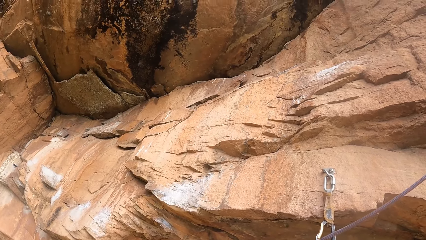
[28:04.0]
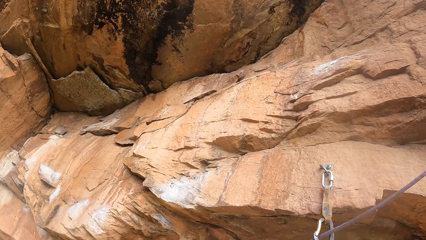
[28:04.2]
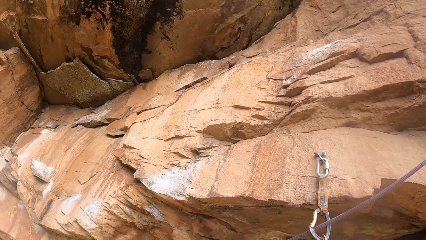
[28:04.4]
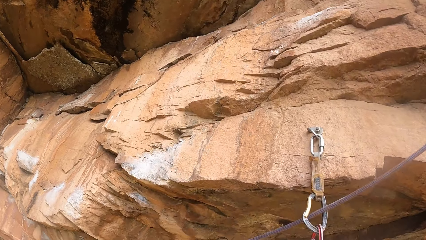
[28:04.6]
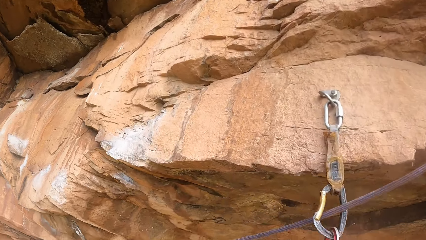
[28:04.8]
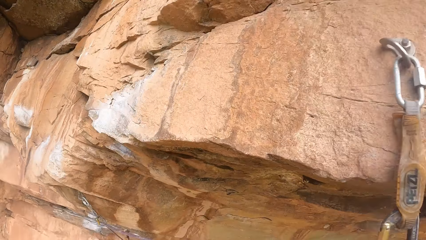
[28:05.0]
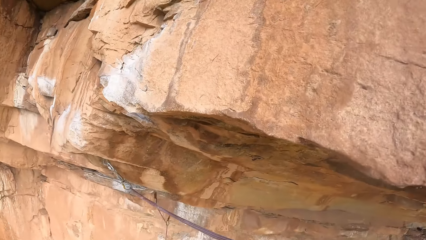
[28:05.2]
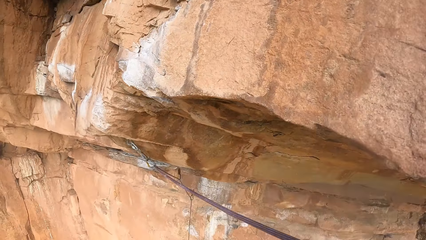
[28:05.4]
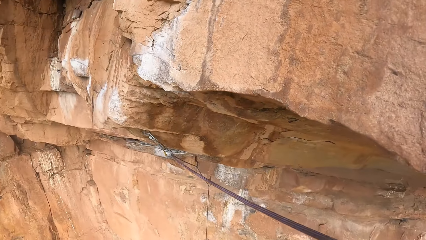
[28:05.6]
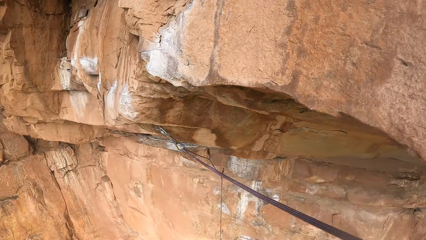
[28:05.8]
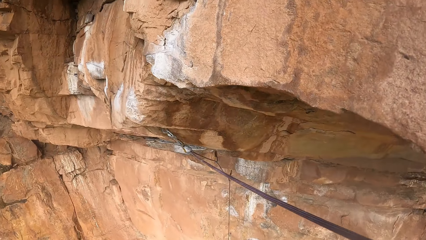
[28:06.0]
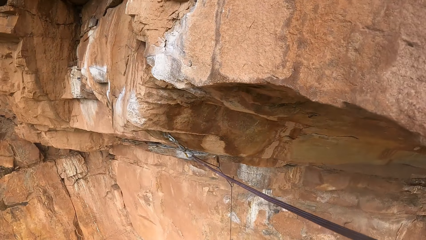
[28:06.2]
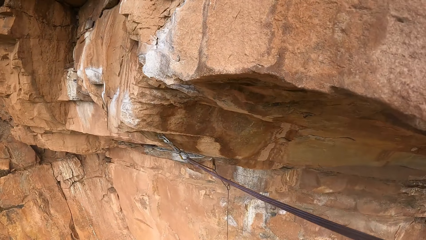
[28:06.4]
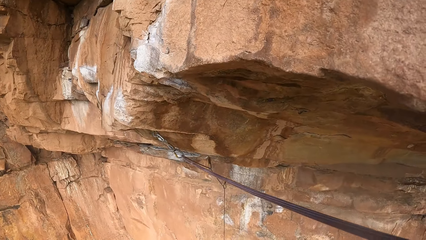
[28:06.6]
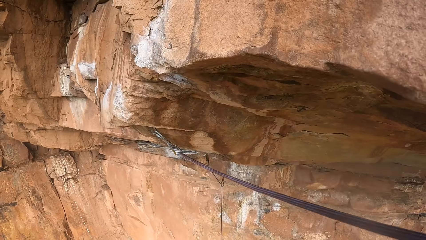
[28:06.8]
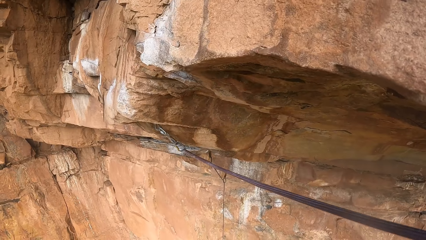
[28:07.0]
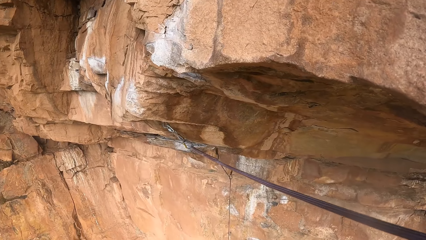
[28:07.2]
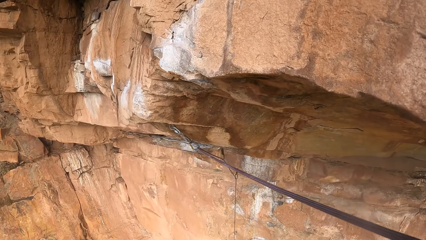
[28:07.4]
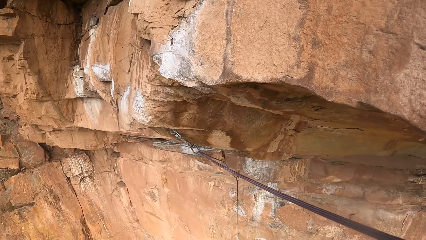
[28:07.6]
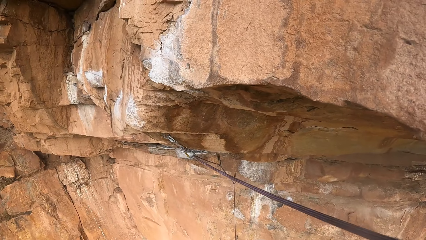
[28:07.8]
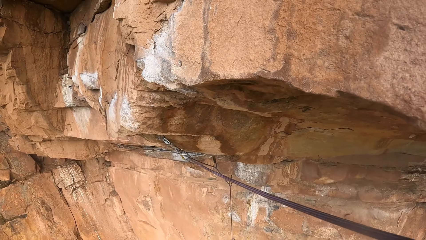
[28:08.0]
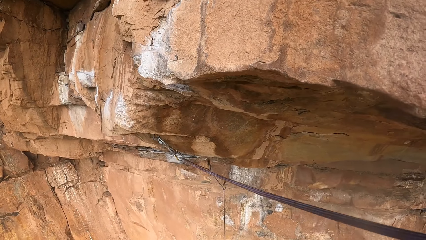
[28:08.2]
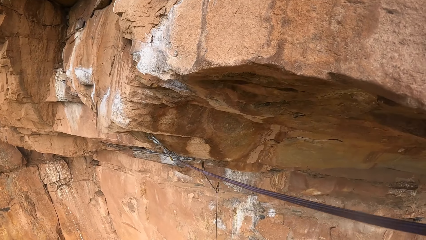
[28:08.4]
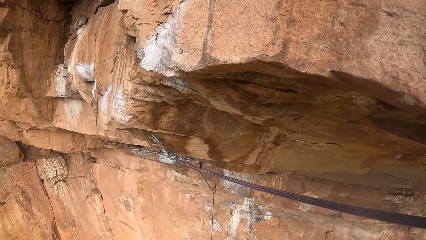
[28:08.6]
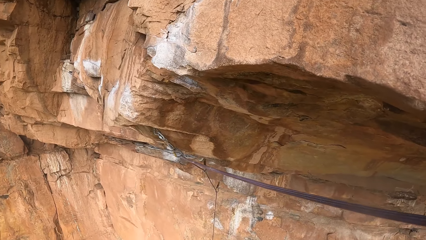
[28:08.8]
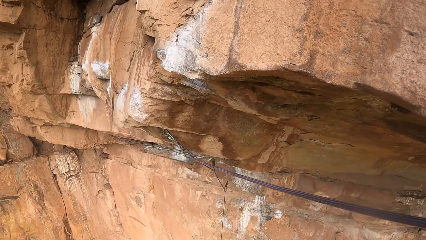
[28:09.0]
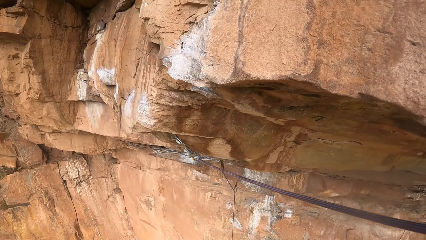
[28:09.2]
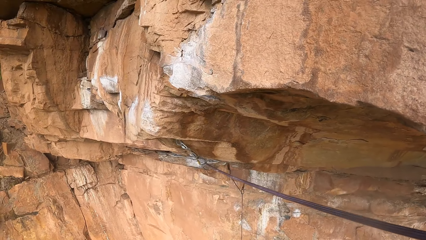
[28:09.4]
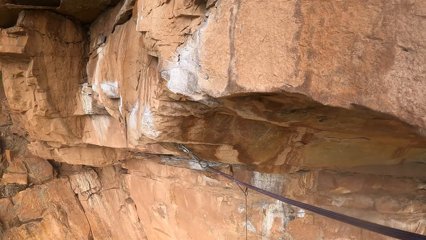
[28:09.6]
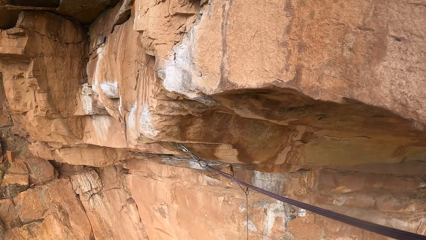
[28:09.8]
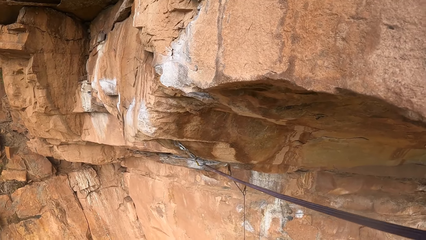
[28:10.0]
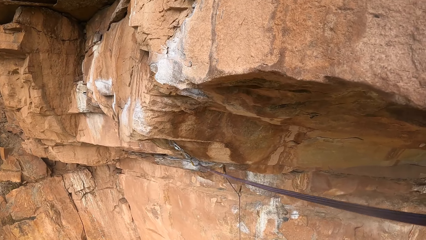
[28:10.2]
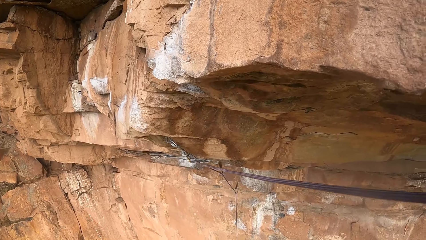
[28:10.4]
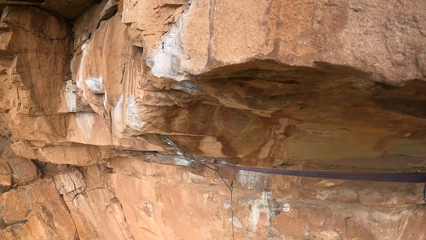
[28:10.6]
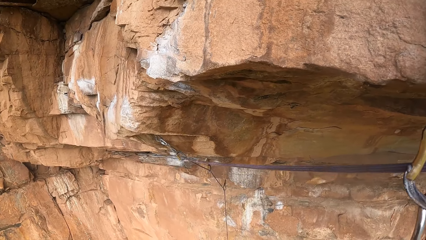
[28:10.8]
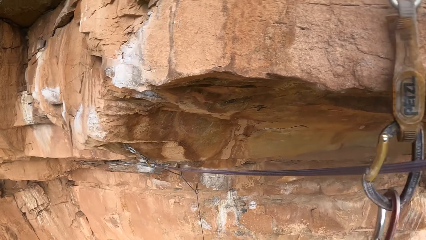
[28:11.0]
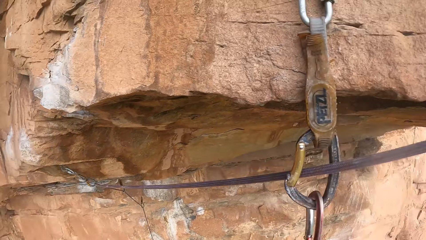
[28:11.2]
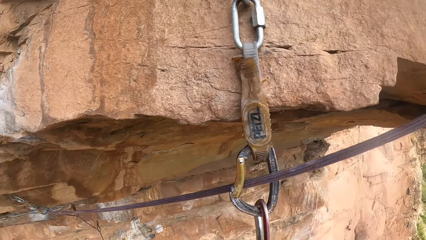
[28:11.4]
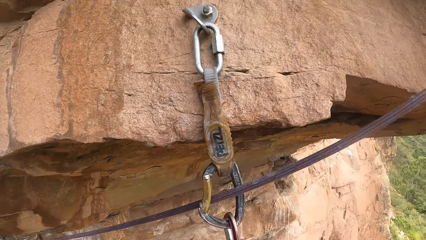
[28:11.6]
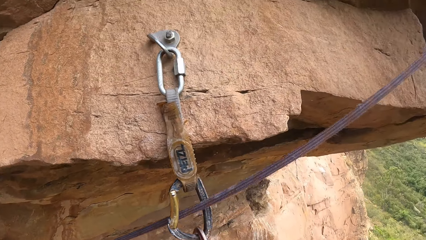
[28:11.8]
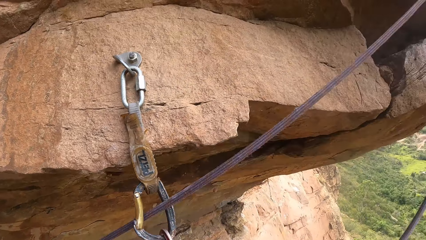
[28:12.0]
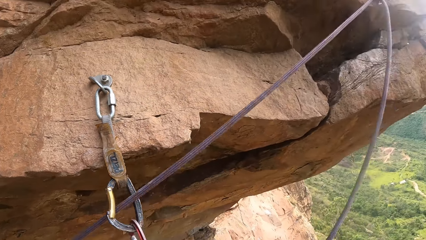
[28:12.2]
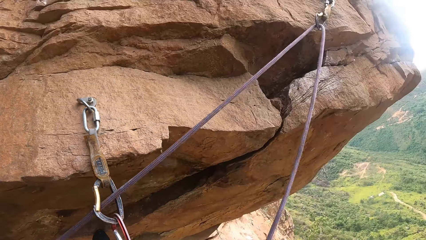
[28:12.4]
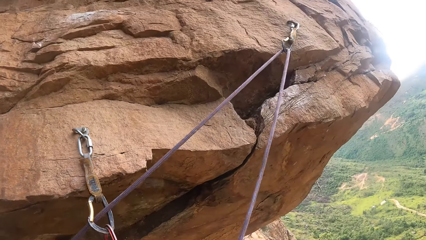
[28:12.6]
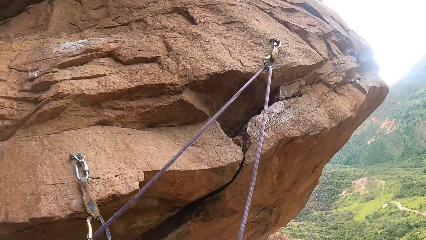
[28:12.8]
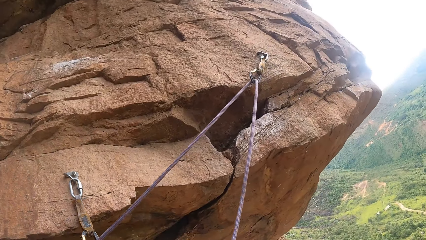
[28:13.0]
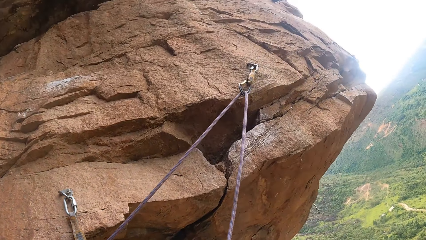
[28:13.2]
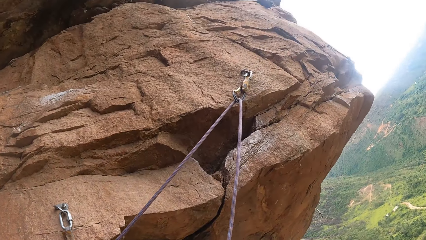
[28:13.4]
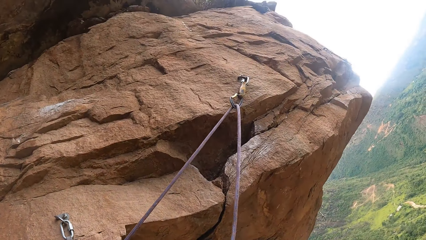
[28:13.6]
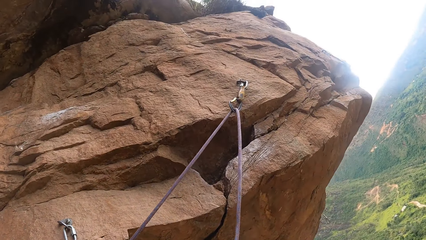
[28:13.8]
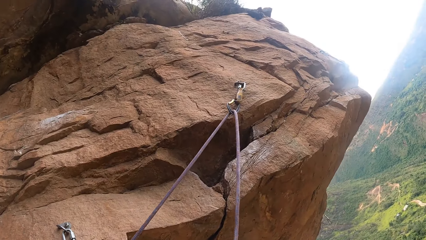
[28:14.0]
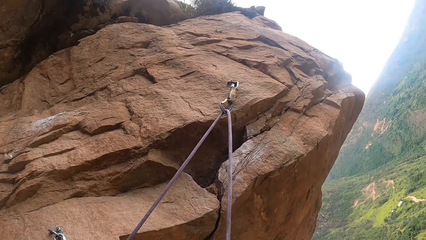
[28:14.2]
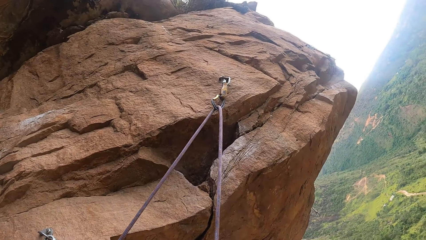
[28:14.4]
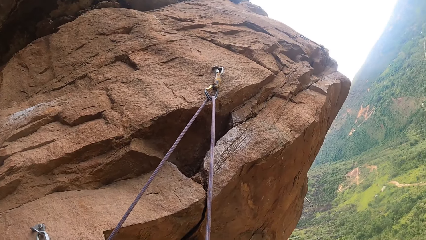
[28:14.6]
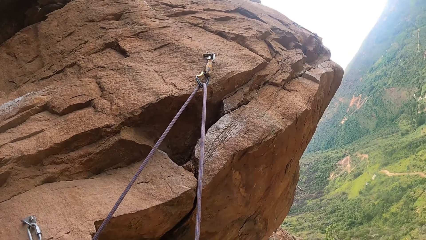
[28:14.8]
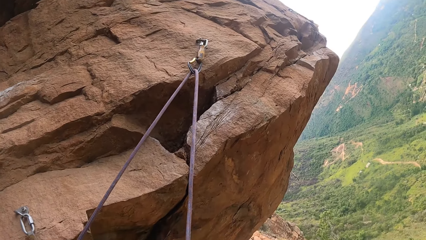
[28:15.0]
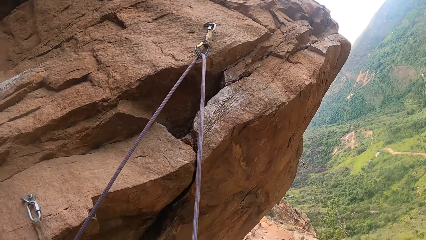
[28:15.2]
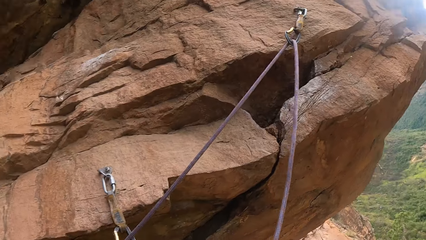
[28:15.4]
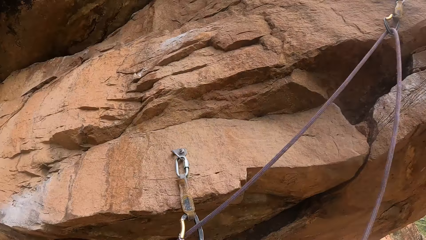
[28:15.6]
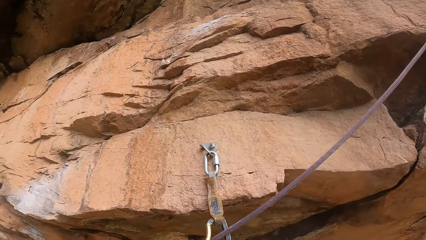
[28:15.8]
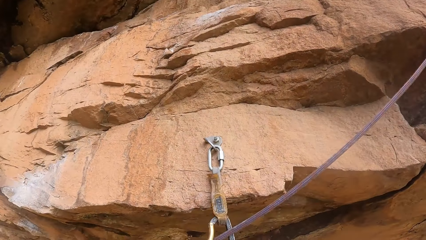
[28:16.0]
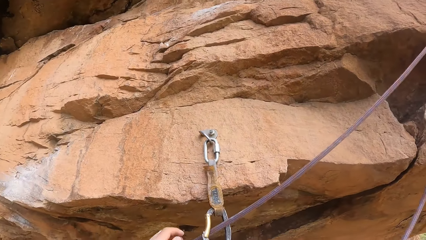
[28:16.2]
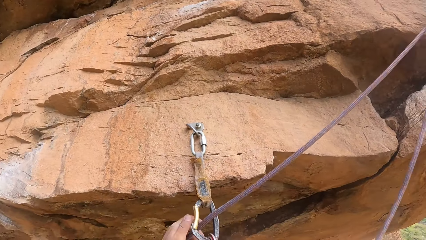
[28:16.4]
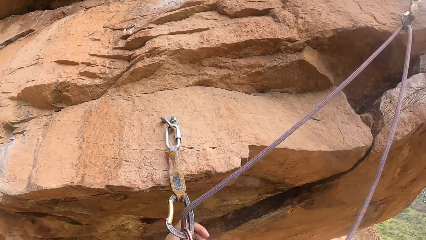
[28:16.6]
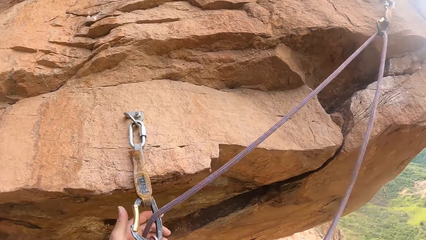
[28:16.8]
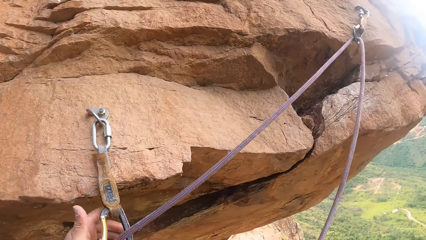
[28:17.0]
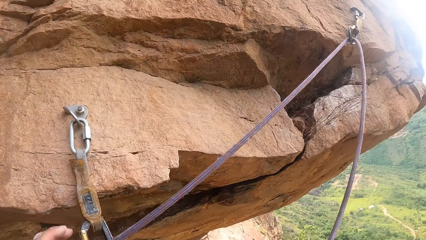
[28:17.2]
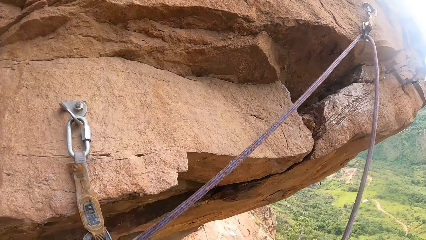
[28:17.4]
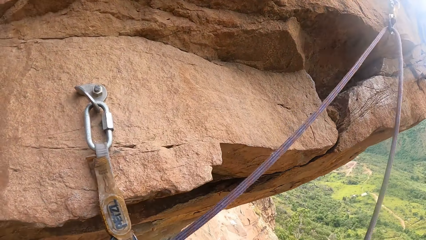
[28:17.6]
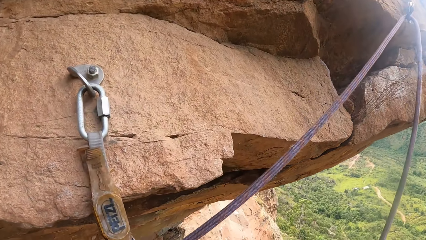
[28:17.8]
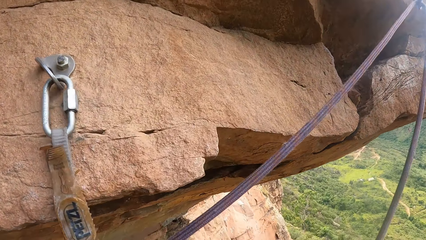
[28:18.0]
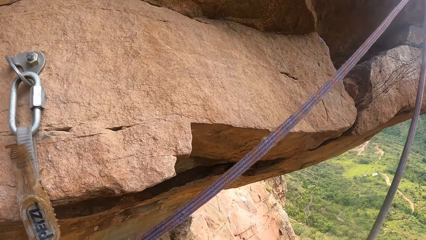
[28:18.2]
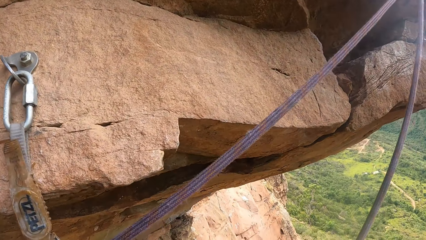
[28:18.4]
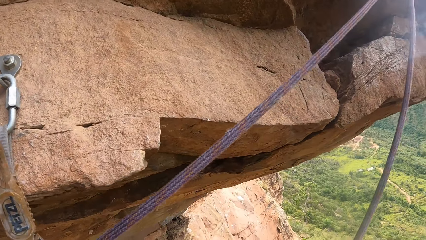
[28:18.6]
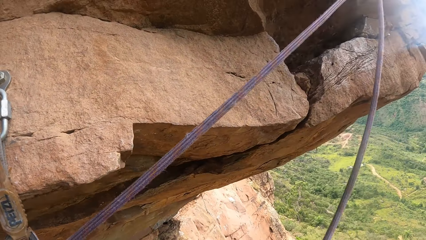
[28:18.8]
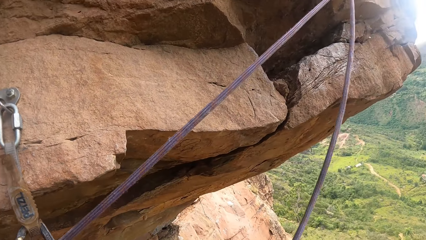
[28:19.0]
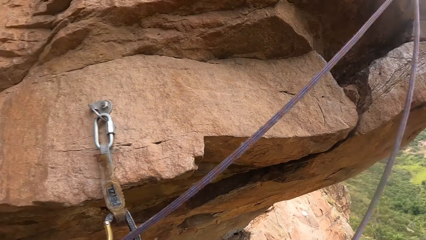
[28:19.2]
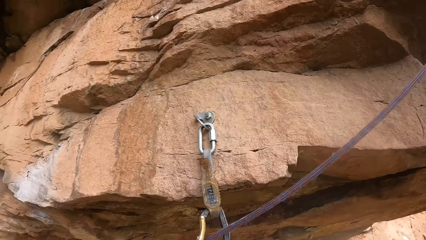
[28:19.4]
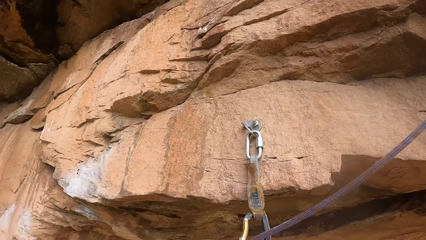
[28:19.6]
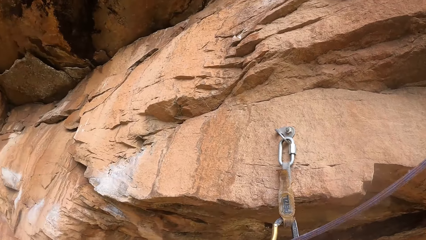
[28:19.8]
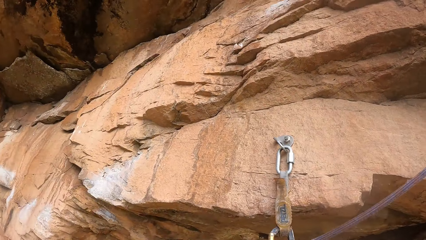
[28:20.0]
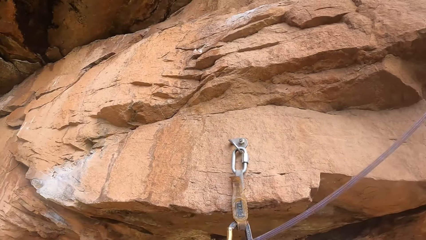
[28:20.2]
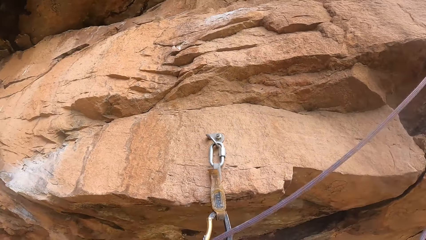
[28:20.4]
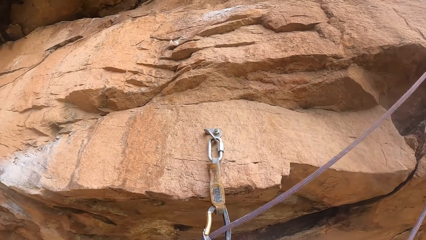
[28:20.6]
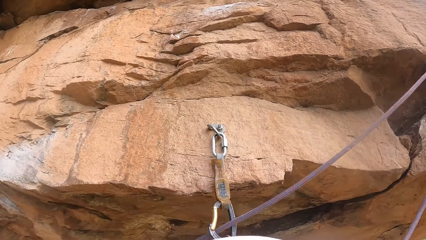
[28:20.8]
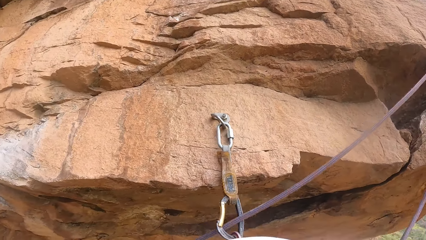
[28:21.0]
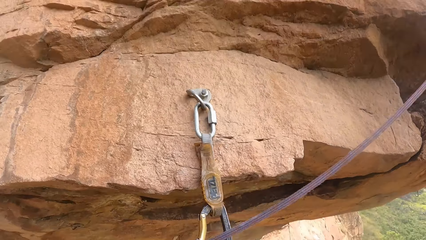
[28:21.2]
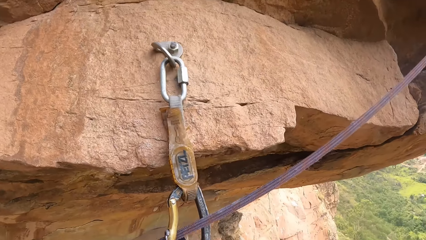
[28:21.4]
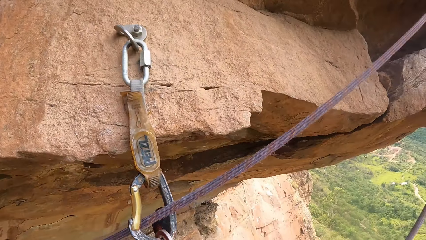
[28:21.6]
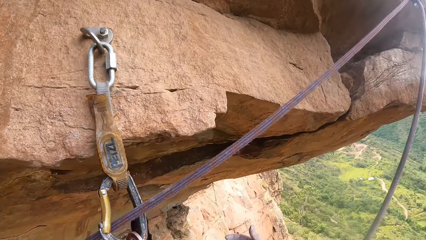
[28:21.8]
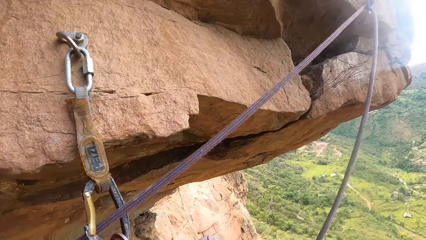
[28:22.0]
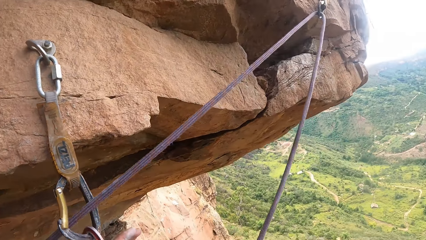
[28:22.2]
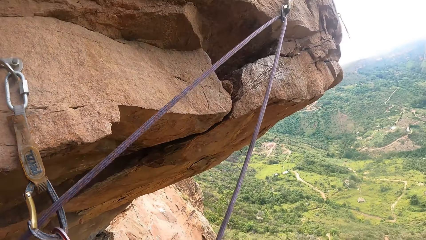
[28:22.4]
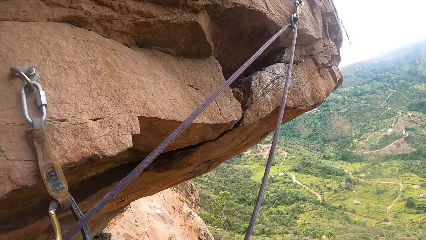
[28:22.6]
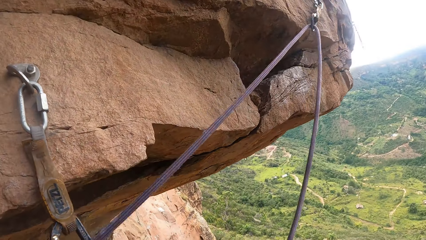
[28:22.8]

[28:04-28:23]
The camera wearer looks down from the mountain. They hold the carabiner.
